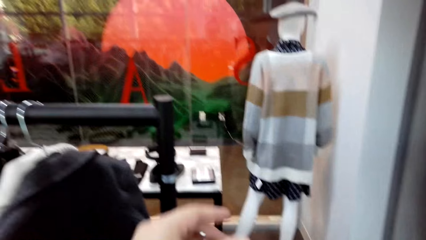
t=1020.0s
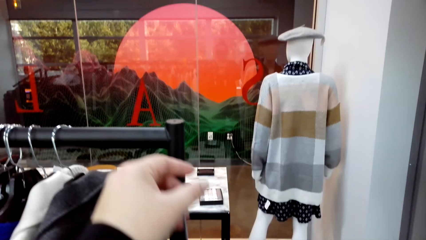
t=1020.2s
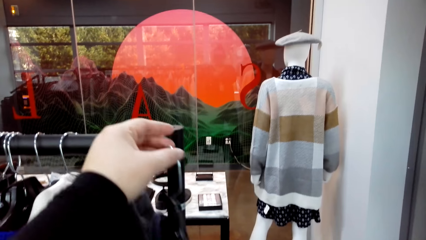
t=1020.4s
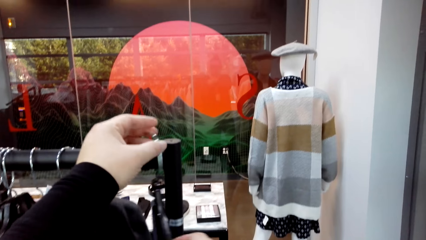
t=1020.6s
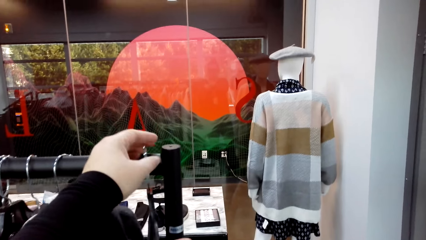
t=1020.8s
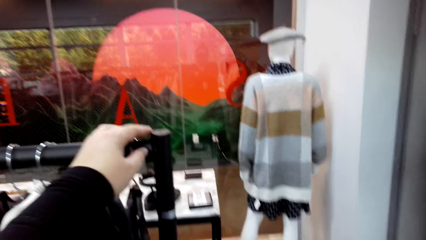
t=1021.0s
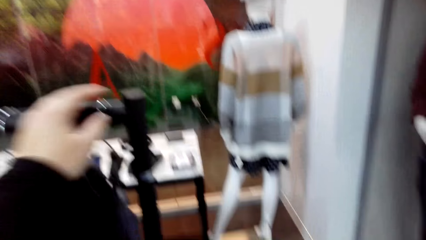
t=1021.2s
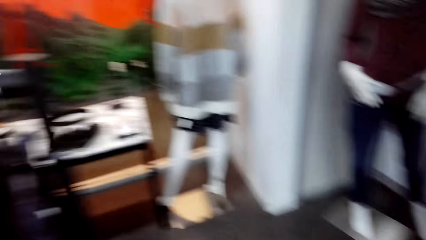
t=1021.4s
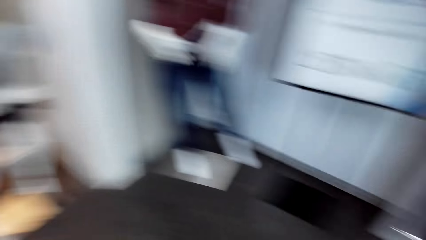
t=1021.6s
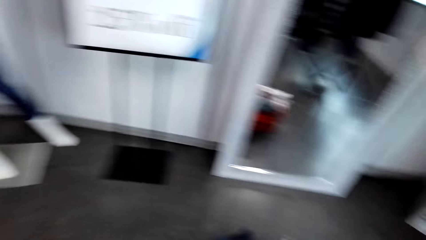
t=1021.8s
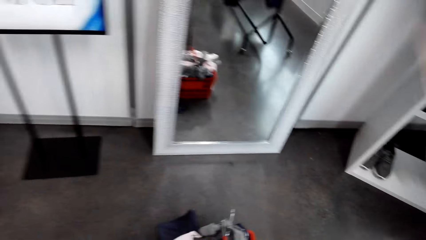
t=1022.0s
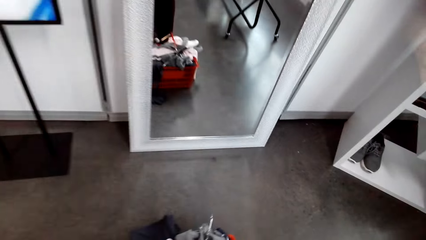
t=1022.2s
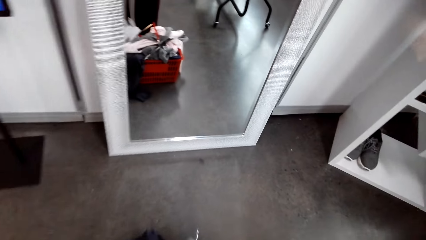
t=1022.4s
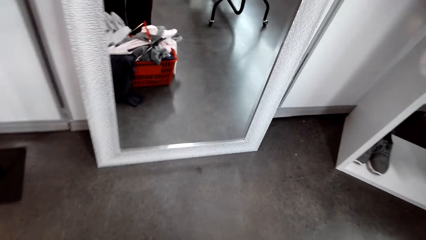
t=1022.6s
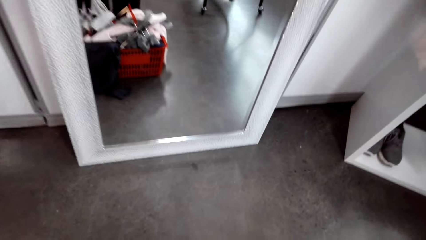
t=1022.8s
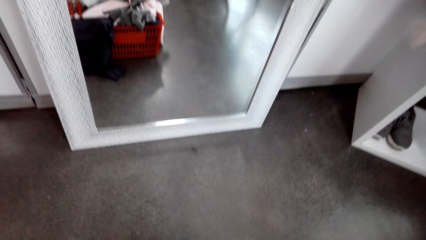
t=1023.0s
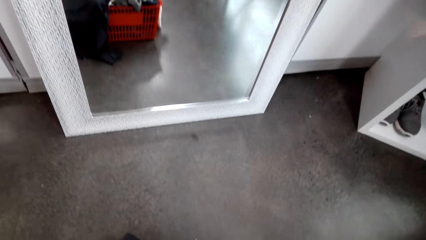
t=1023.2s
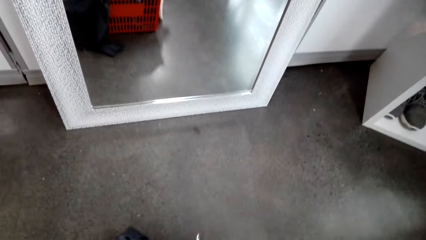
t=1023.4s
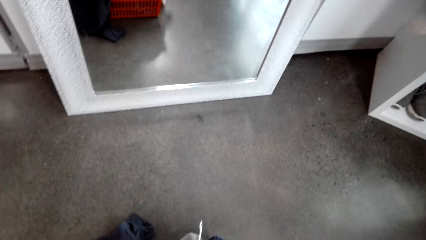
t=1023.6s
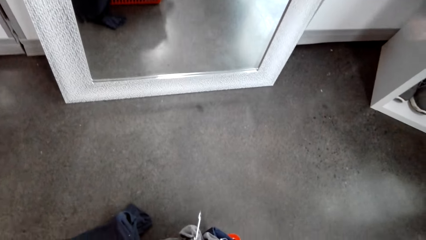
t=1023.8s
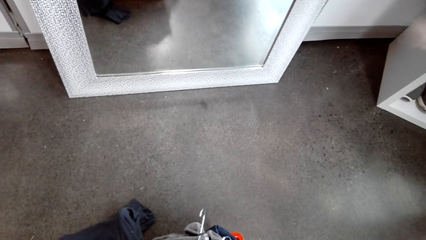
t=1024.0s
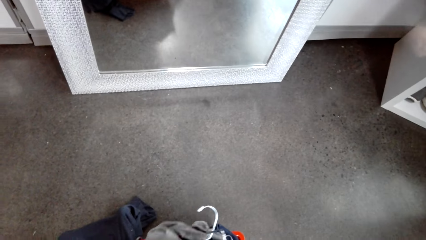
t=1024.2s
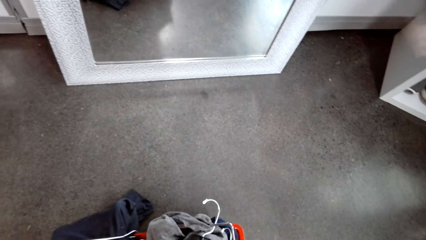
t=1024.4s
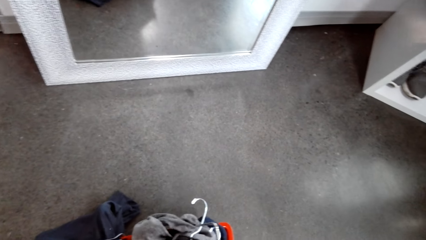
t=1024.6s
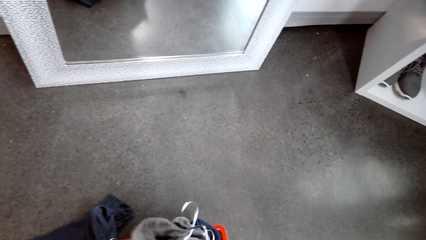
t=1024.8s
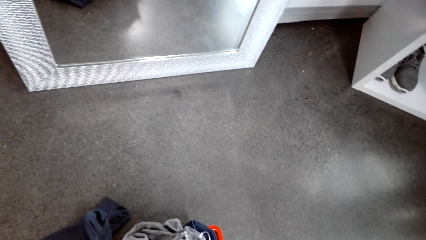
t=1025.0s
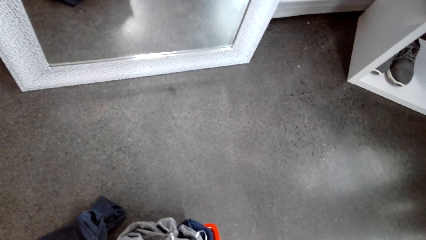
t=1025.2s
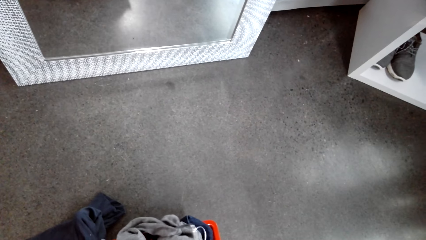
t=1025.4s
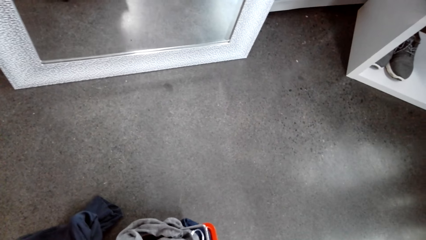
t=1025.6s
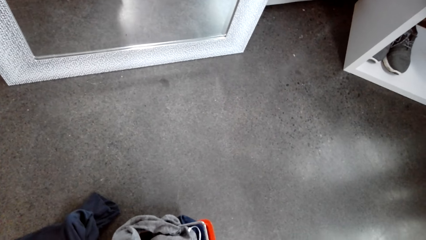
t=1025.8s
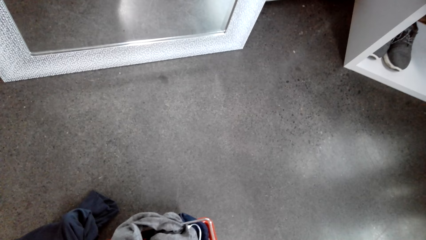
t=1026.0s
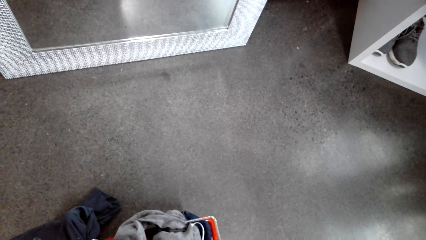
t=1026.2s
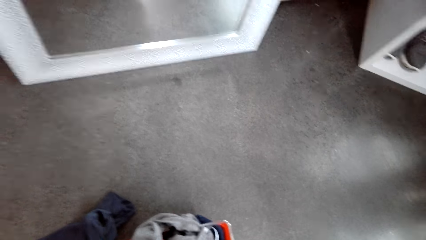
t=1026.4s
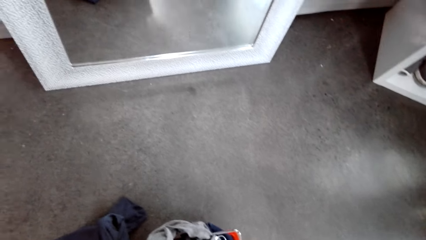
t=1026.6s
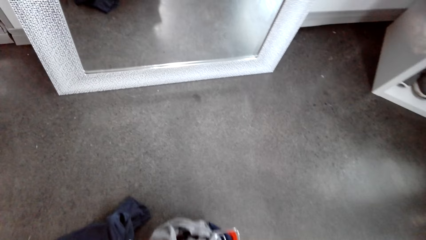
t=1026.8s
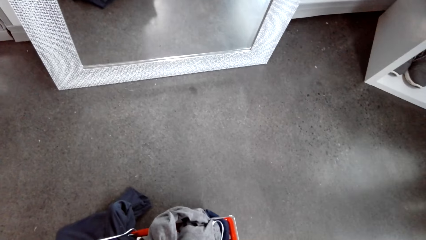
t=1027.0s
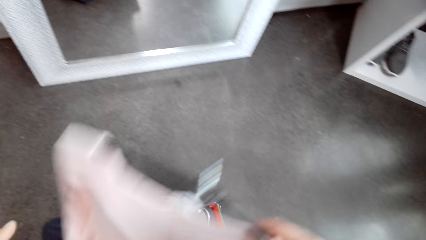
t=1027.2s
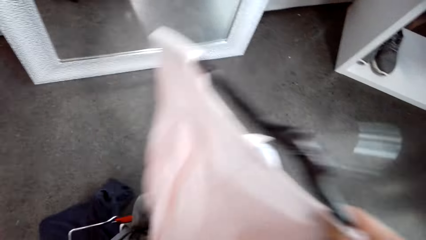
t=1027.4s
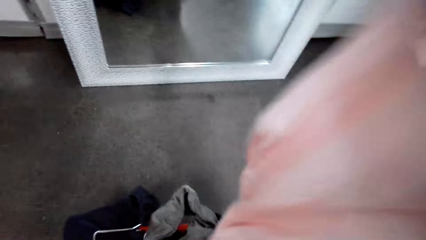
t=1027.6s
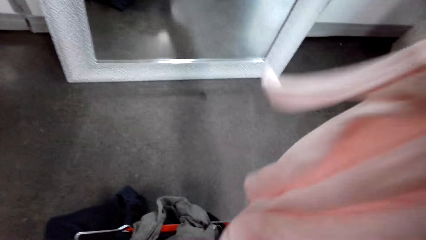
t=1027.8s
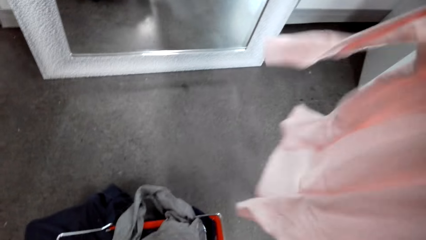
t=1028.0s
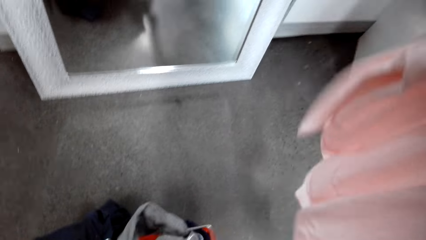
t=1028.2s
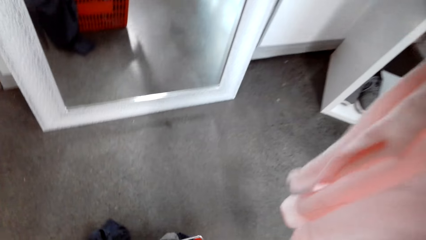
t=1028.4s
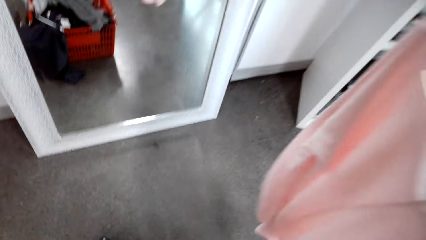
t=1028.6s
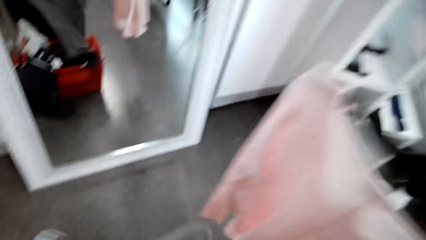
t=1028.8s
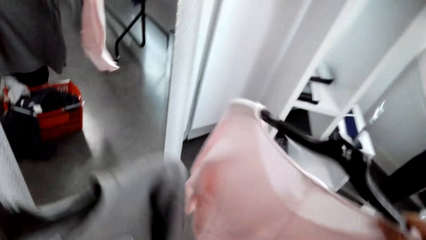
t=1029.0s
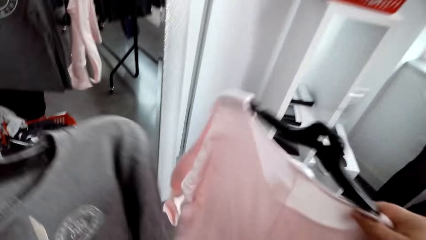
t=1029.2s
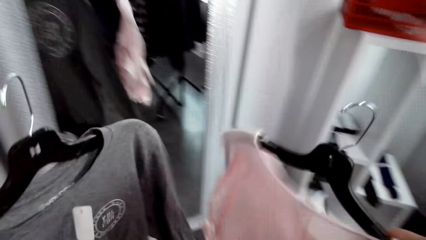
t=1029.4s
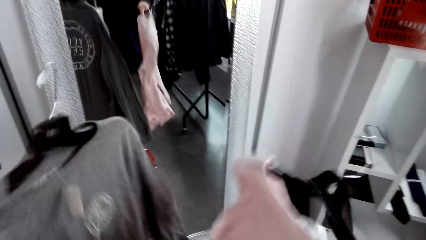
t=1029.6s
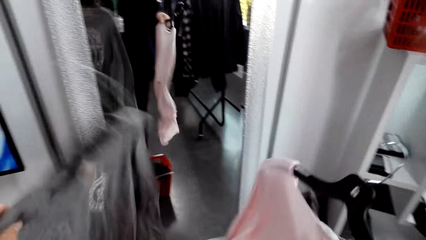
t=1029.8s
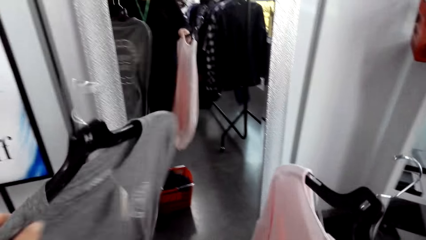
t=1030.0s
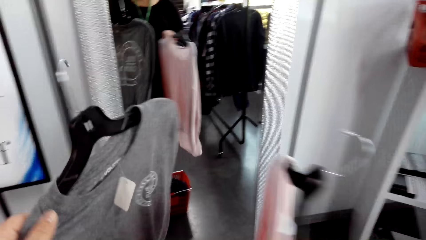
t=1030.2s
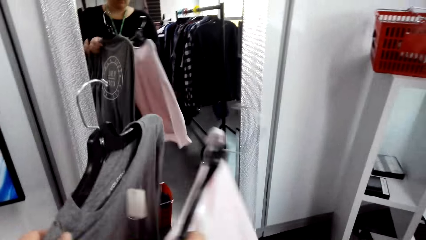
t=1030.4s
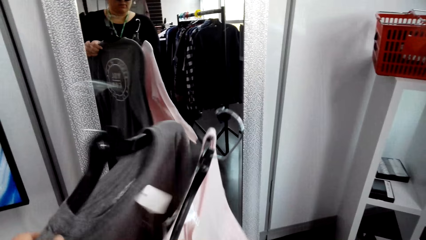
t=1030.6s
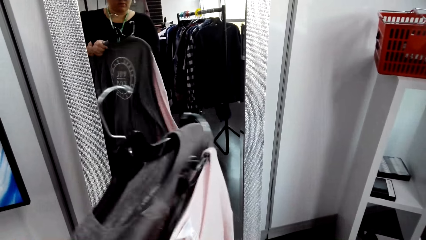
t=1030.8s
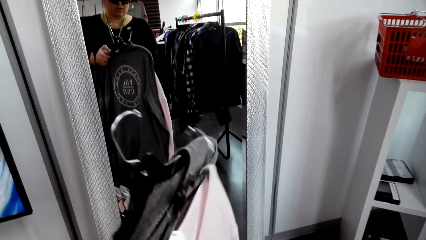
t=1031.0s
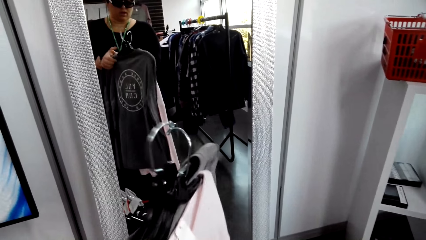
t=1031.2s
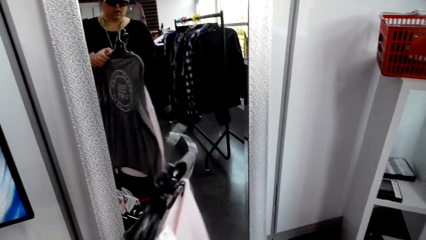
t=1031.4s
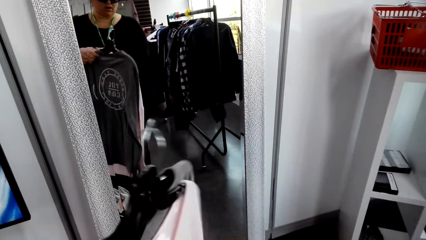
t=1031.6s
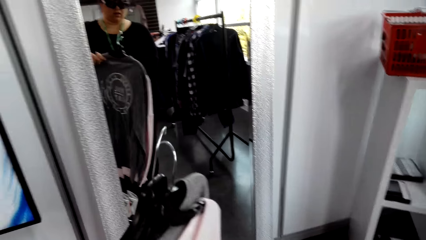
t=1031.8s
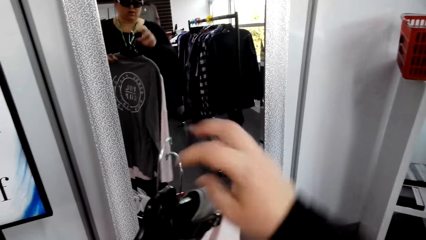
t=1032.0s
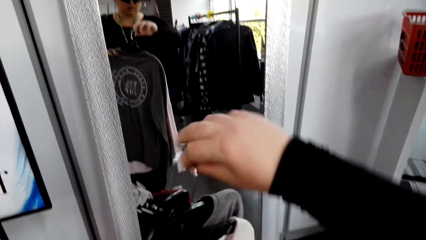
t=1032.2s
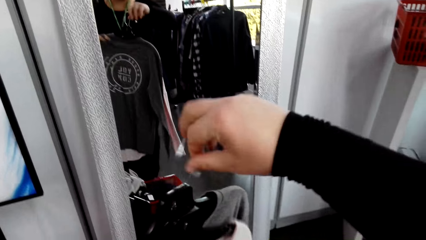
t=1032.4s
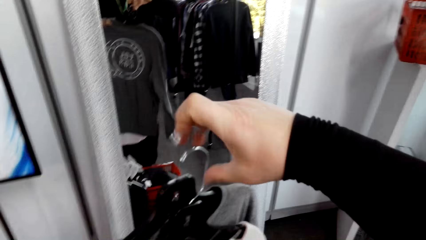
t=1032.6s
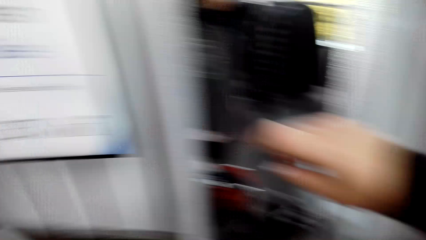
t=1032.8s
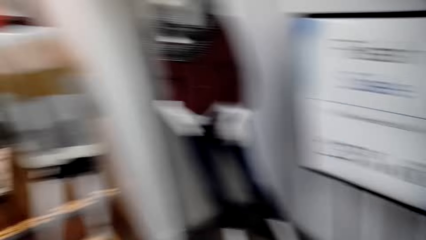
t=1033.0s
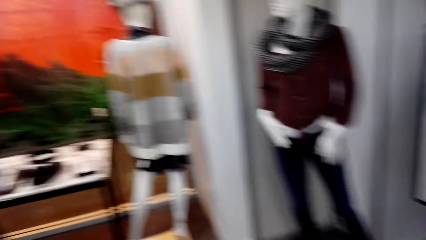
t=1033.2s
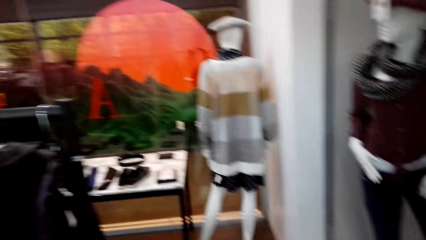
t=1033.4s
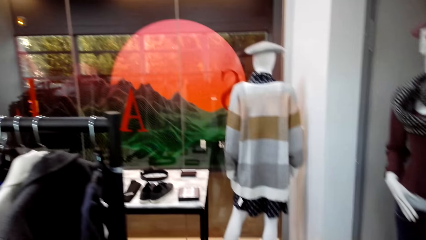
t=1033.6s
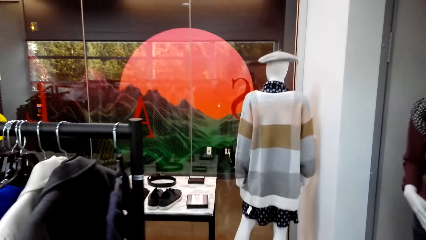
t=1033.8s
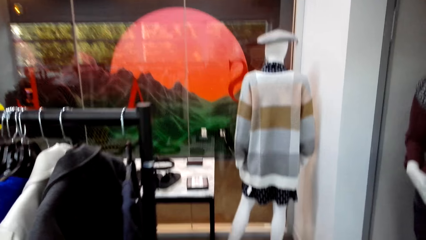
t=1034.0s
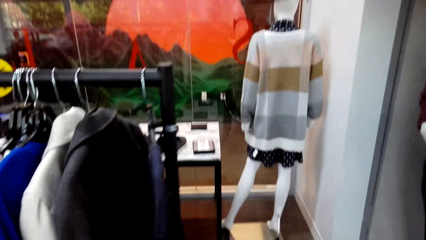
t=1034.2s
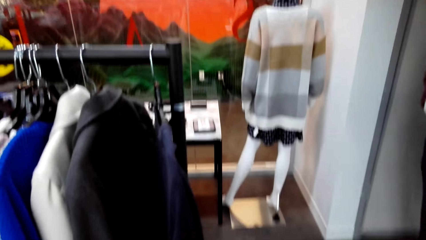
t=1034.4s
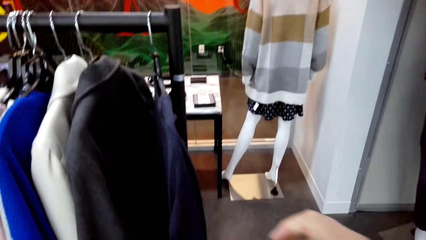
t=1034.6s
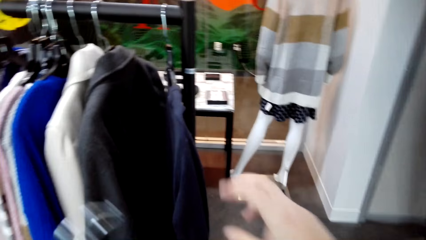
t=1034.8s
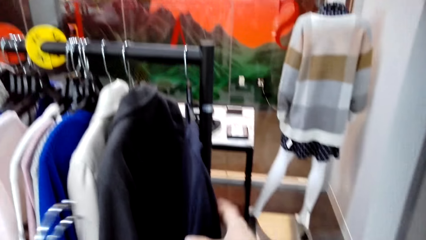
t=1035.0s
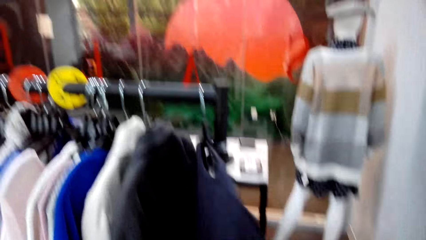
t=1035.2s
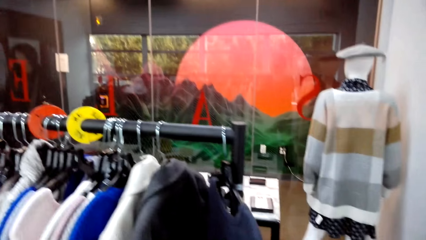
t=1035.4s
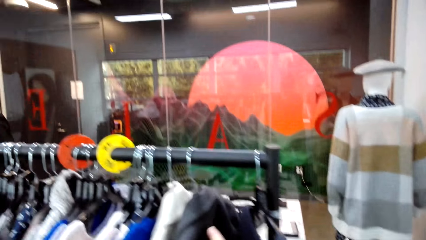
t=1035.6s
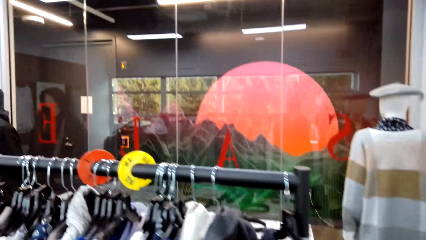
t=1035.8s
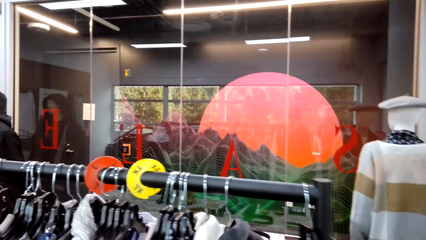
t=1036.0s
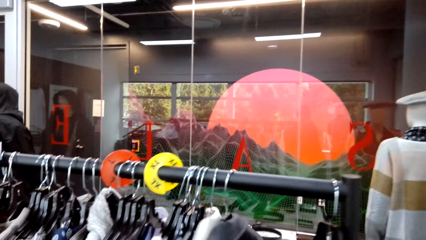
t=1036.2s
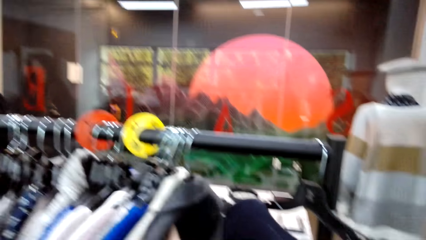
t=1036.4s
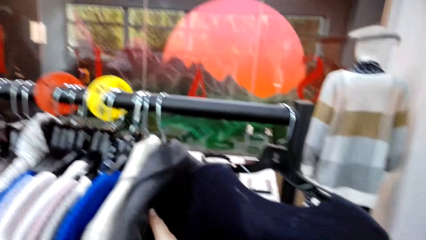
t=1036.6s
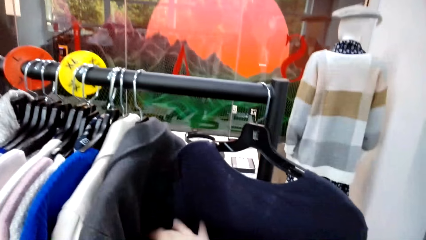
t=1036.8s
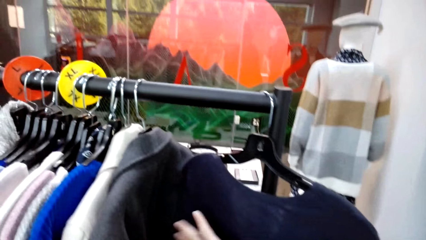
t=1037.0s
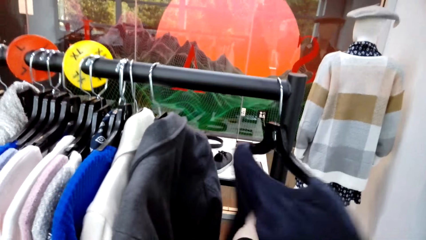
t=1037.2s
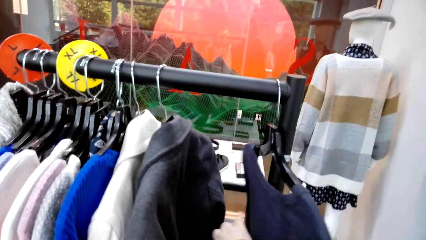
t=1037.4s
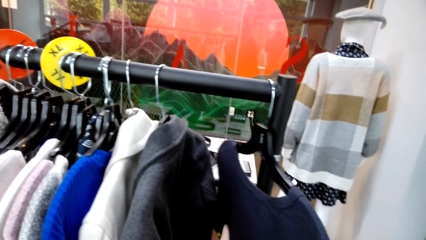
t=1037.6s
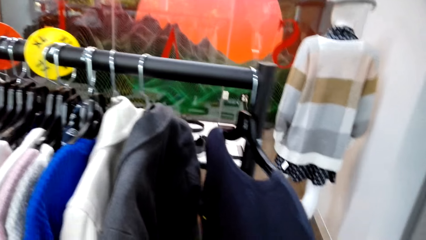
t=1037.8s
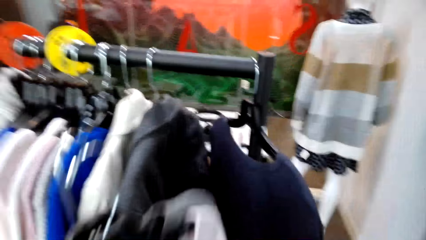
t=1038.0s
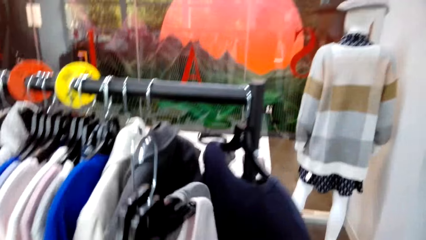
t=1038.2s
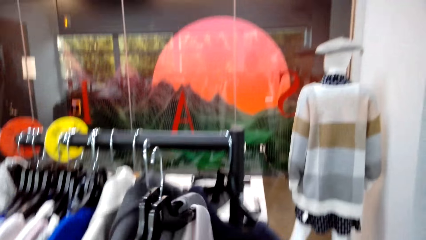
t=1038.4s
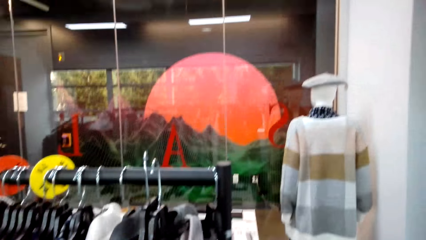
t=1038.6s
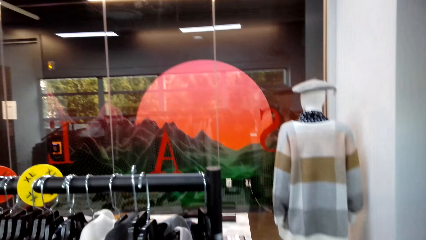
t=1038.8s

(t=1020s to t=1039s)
The camera wearer moves clothes on the clothes hanging rod. They put the hanger on the hanger stand. They arrange clothes in the shopping basket. They lift clothes. They hold a cloth. They hold the cloth together. They move clothes on the clothes hanging rod.
